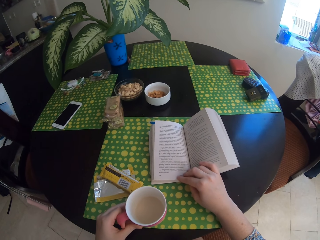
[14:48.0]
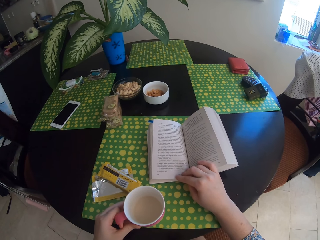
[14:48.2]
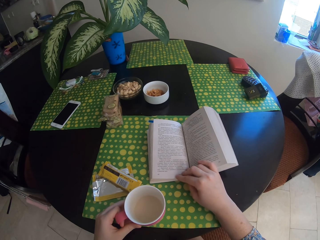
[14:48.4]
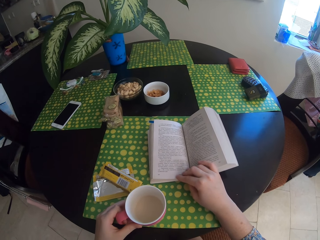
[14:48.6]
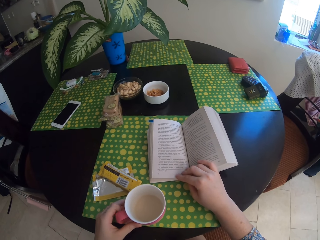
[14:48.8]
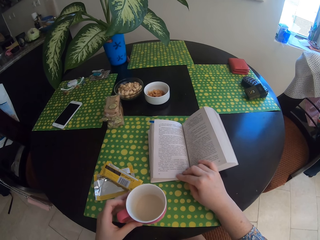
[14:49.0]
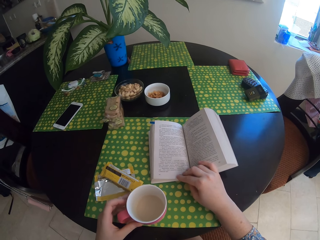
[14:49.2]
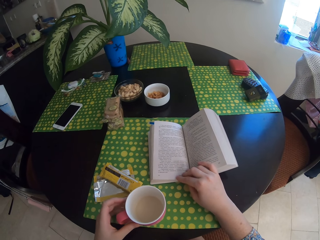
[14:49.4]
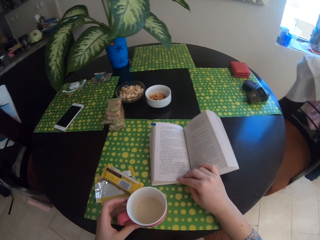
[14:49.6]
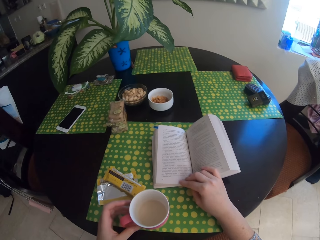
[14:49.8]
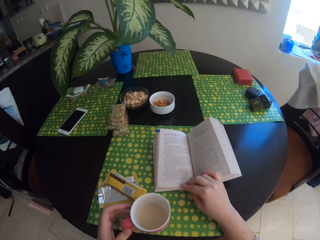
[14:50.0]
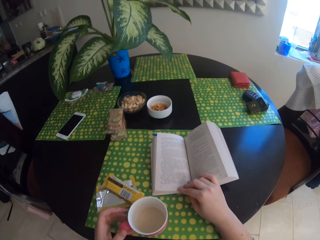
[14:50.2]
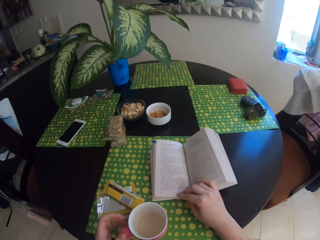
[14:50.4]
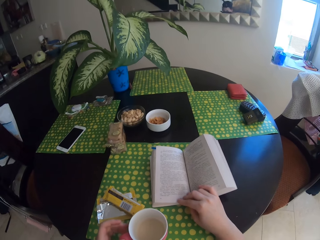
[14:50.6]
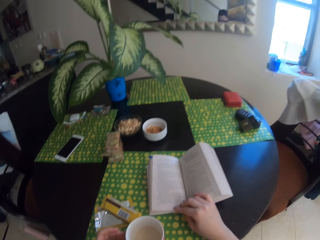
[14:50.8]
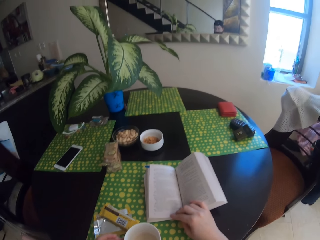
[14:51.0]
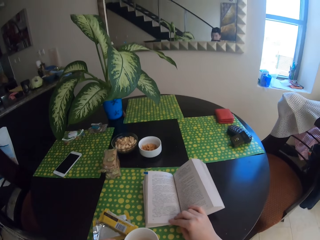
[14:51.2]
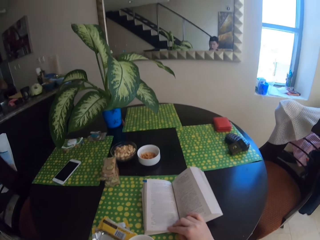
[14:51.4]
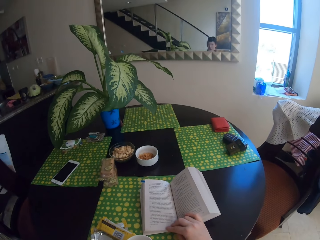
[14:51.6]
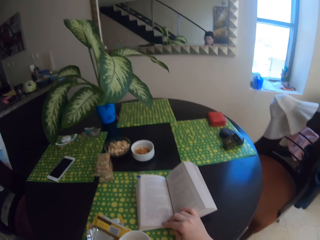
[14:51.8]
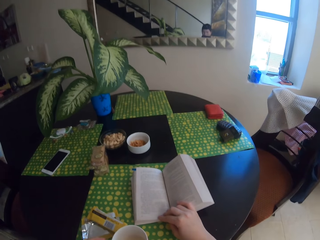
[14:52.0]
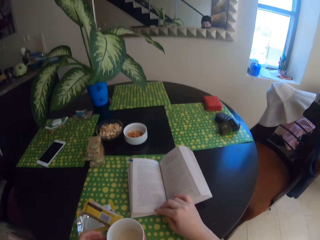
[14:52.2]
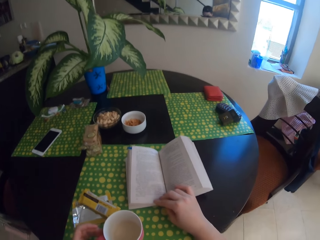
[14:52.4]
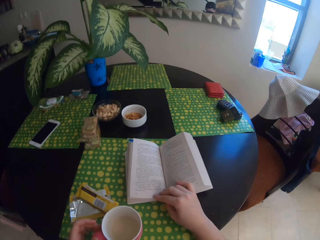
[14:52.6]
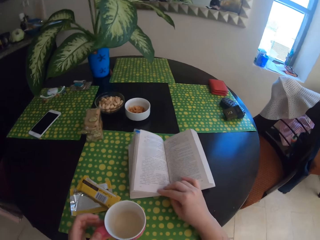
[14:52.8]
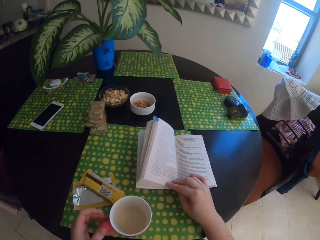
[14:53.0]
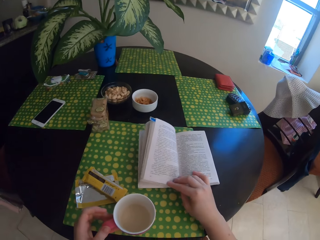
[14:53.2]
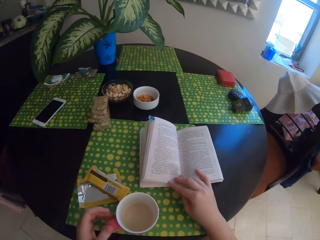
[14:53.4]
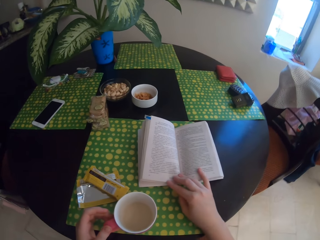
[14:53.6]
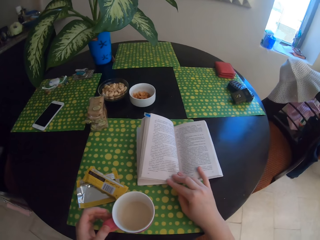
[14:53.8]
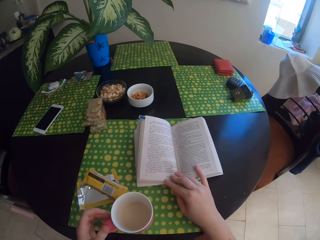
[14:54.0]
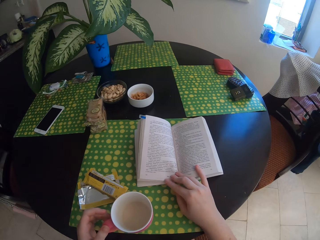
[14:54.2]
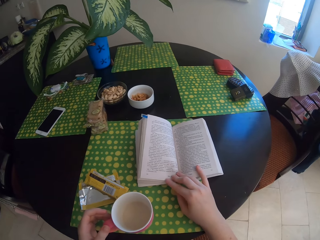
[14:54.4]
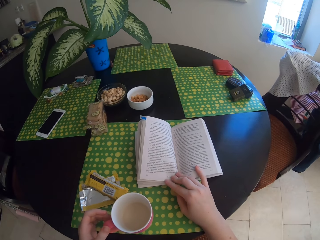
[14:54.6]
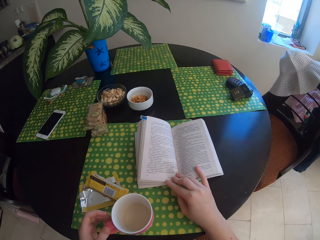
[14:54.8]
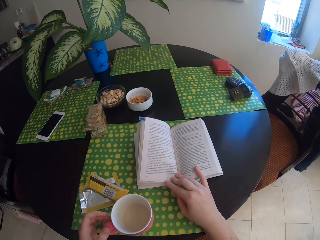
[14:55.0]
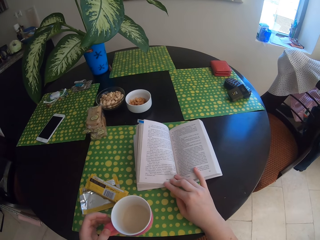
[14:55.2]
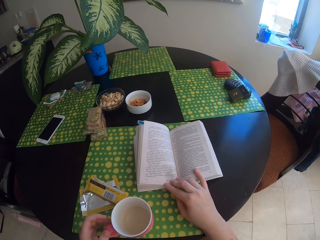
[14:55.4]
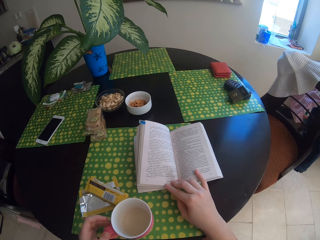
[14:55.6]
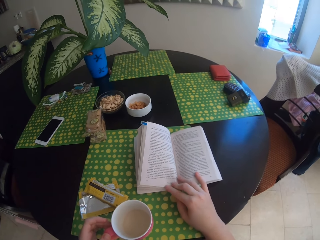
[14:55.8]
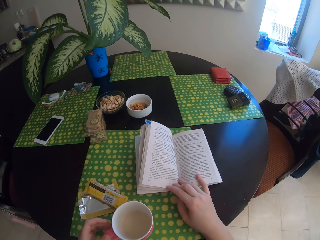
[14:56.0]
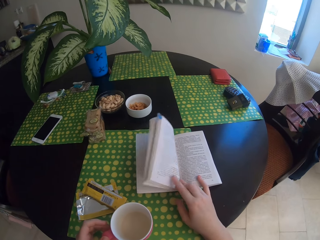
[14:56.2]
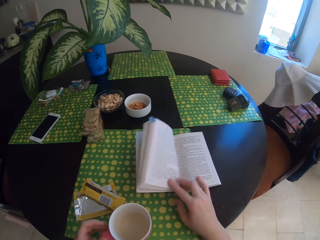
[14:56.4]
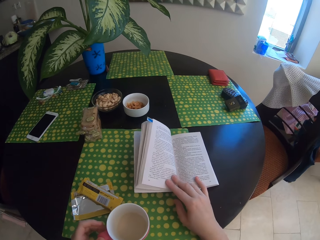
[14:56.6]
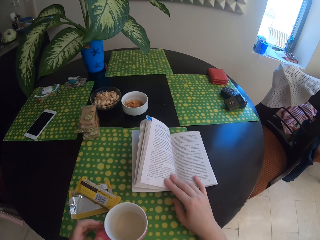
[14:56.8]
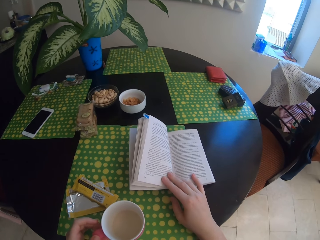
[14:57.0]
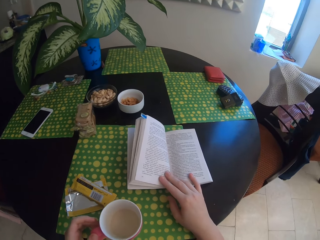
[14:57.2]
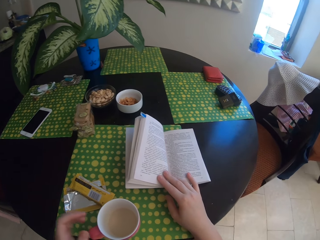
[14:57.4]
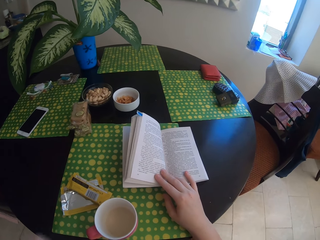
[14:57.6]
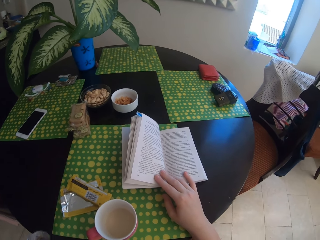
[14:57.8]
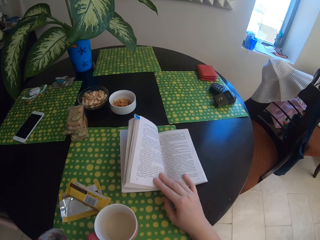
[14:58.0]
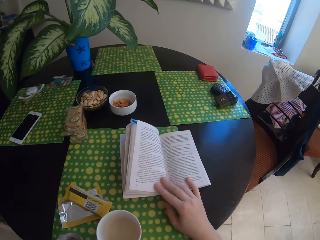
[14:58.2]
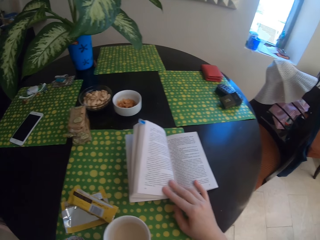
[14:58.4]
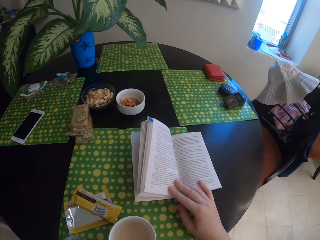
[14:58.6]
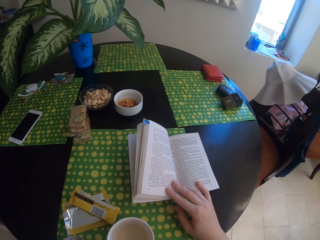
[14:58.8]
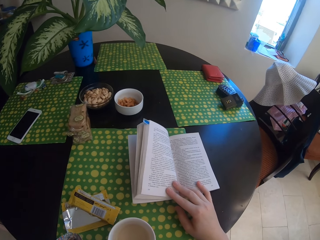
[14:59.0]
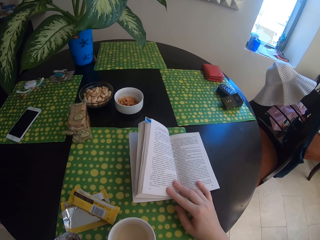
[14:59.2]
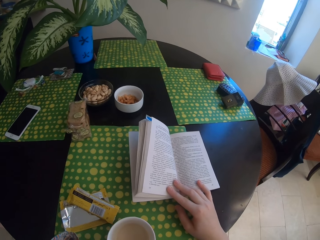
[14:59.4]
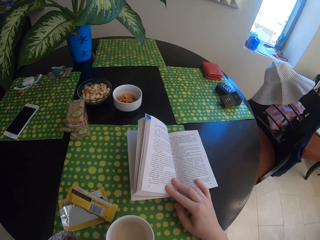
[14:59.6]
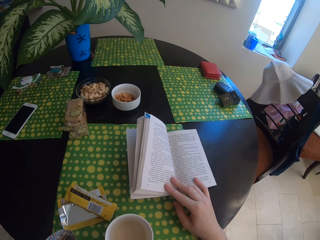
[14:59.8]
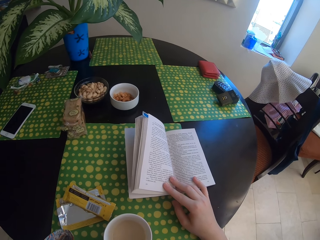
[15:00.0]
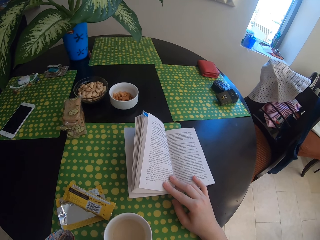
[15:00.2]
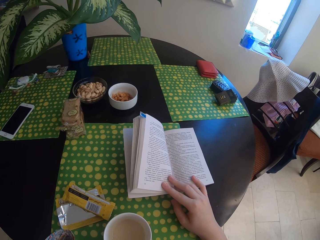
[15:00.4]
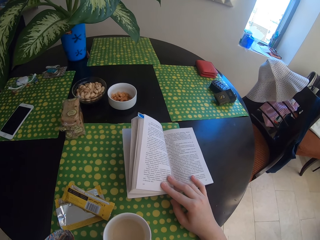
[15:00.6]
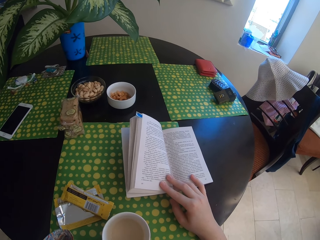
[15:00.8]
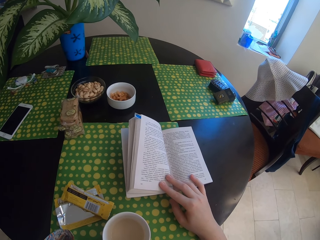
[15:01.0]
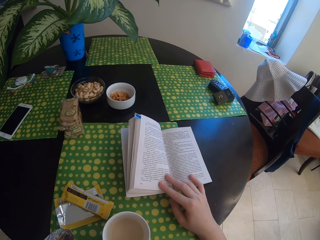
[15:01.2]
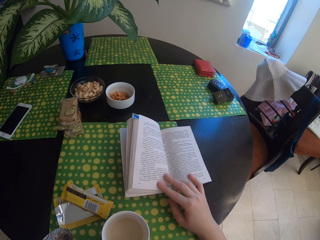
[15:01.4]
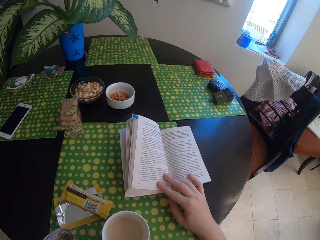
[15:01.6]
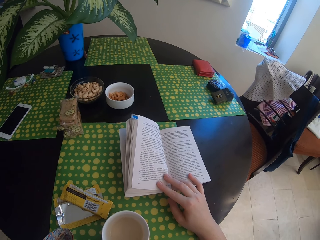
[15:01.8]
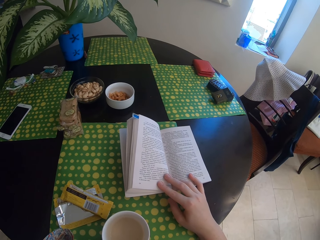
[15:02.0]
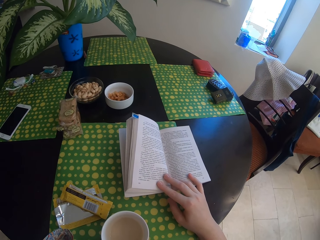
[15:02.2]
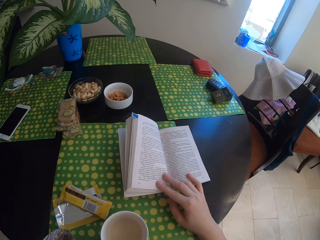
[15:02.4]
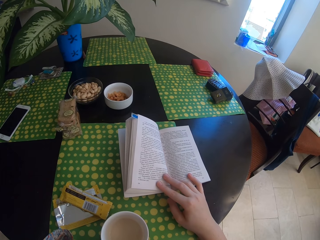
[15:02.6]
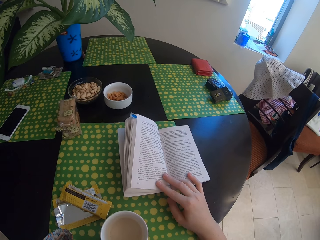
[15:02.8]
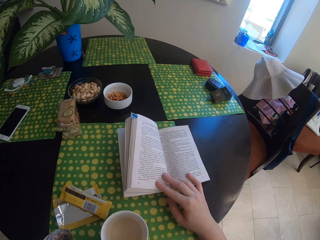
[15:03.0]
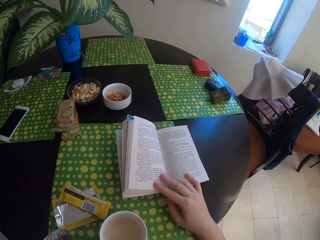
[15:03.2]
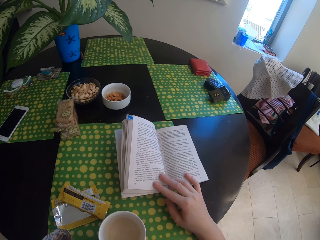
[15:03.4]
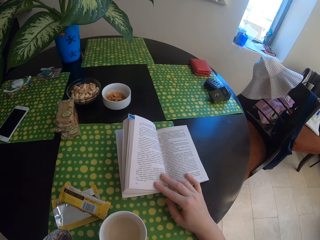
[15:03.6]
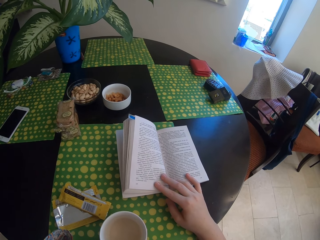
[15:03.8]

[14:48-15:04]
The camera wearer swings their hand. They move their fingers on the book. They swing their hand. They touch something.

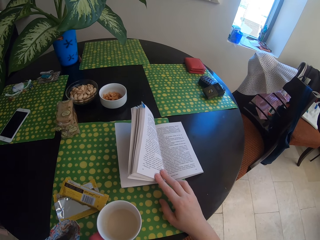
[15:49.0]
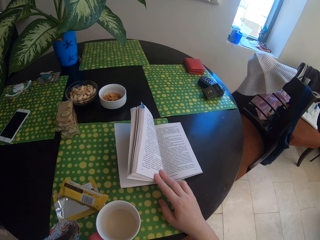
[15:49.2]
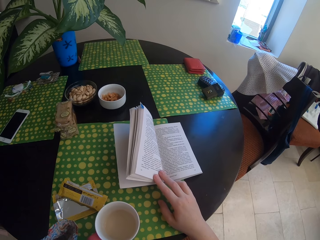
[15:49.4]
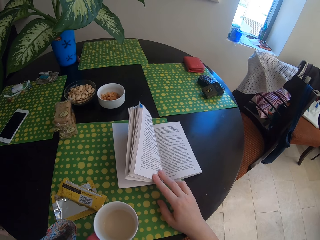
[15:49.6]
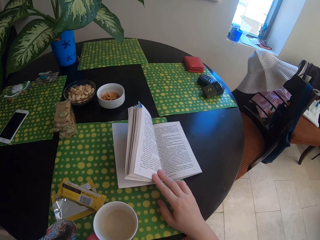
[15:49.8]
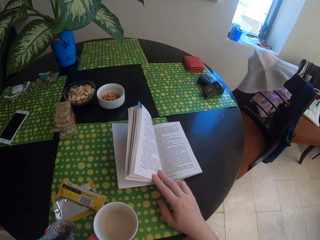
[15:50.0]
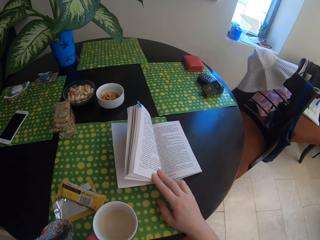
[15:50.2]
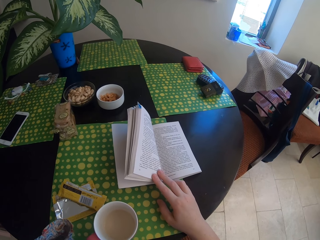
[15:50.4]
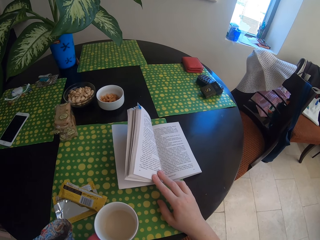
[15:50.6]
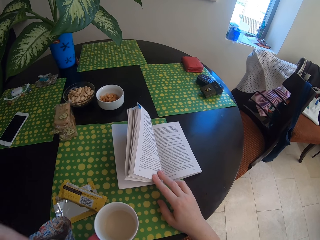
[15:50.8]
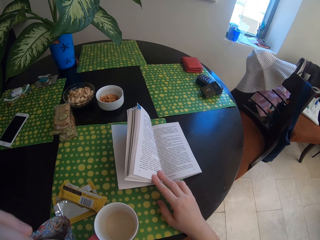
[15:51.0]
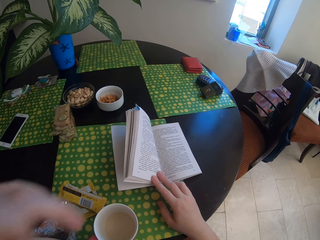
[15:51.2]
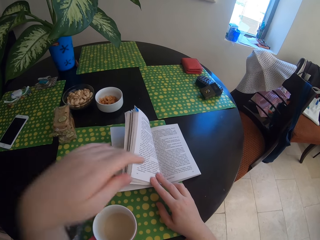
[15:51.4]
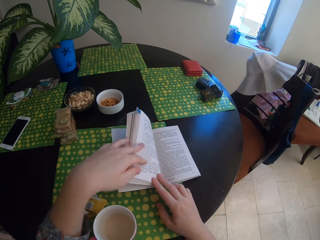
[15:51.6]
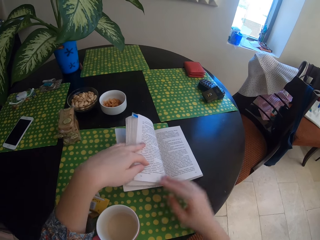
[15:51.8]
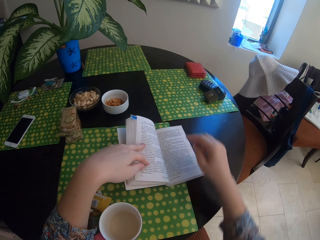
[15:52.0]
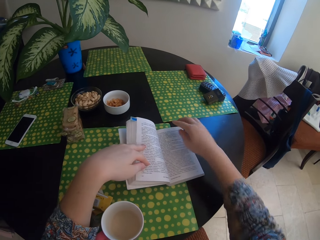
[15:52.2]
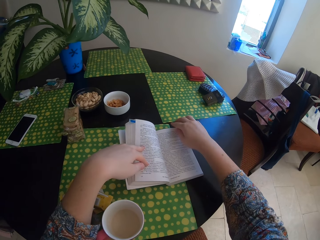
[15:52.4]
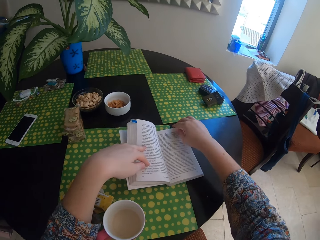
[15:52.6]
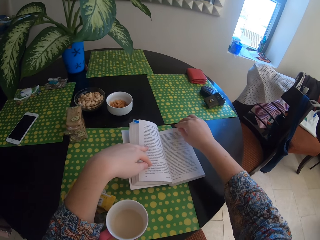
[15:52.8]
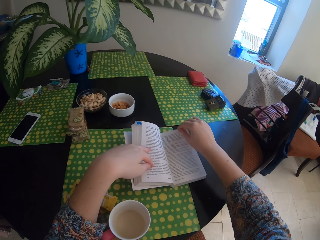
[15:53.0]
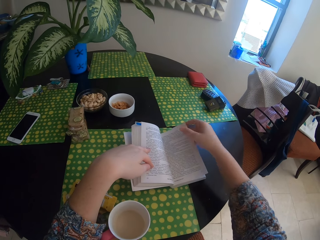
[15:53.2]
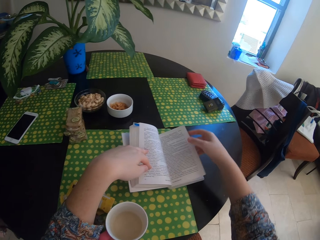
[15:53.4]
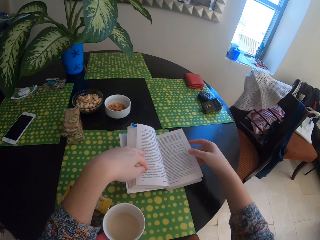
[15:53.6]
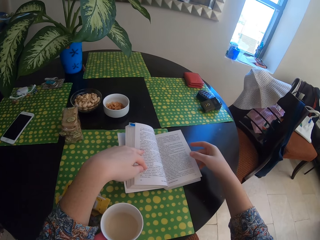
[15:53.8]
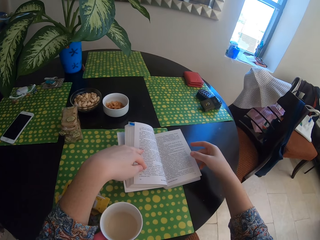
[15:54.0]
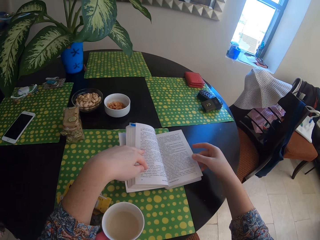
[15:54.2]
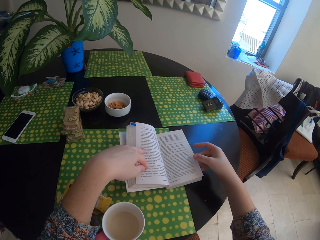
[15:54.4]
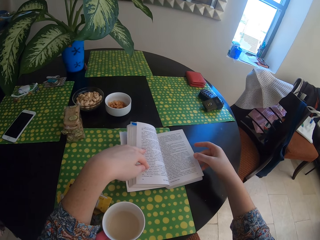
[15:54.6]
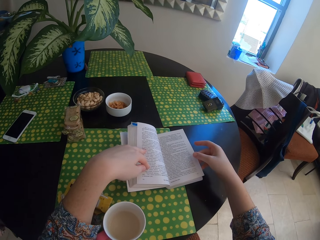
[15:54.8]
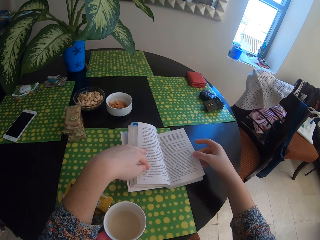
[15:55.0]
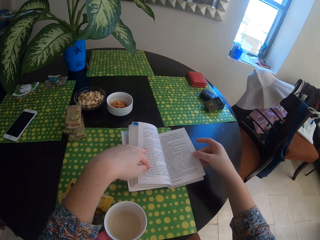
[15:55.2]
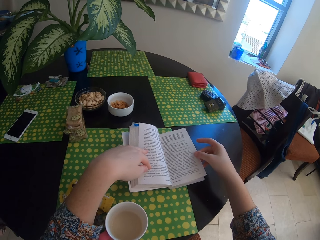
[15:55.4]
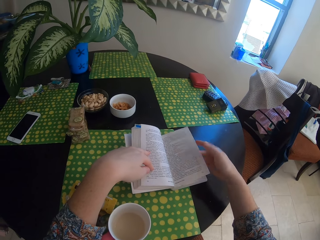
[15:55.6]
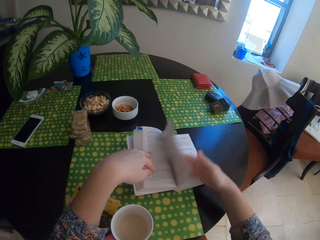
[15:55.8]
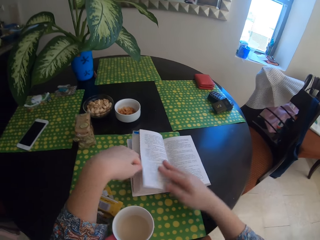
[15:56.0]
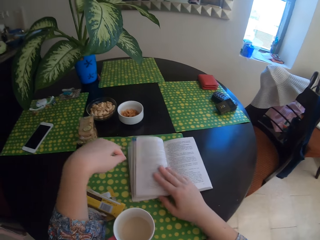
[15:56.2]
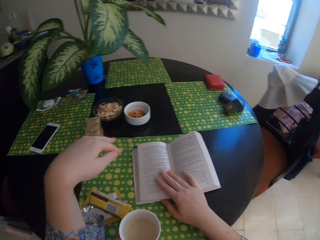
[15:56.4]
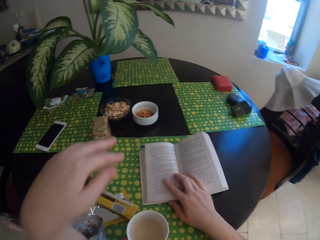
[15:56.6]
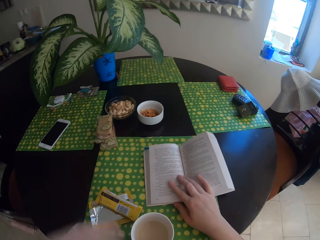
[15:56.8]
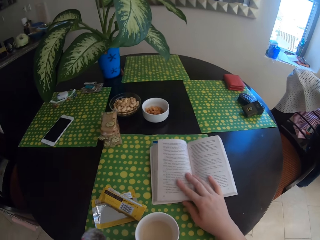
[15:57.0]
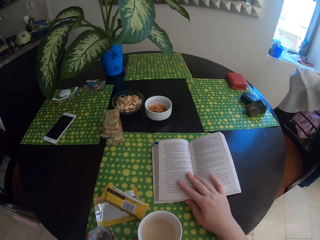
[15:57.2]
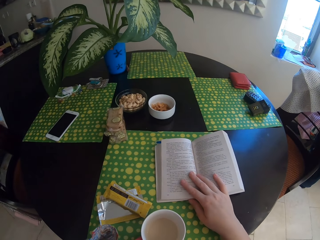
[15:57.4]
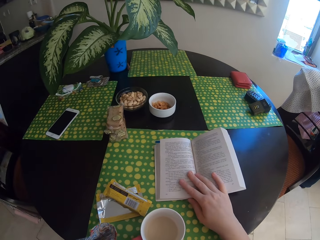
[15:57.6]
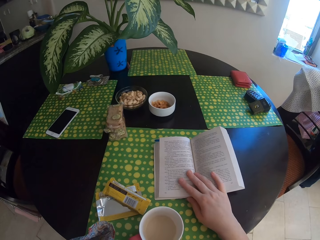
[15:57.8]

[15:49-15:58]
The camera wearer swings their hand. They swing their hand again. They hold the book. They turn the page of the book. They peruse the book. They hold the book with the right hand. They swing their hand. They touch something. They read the book.
